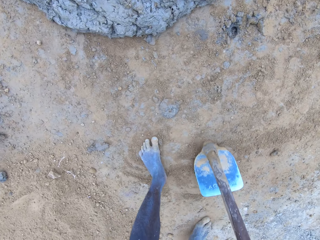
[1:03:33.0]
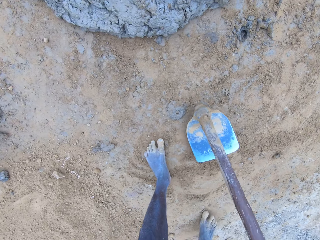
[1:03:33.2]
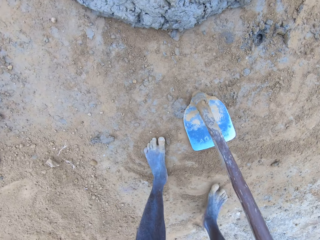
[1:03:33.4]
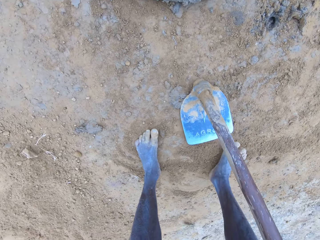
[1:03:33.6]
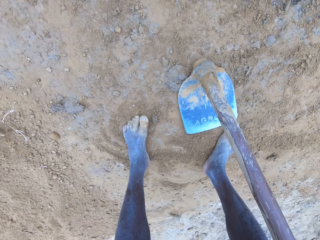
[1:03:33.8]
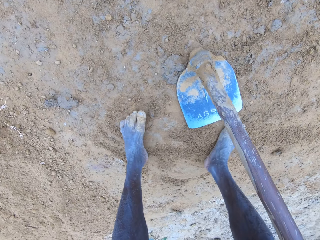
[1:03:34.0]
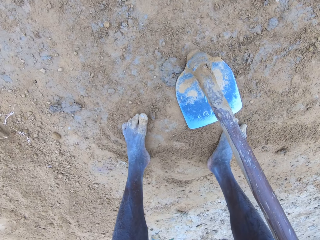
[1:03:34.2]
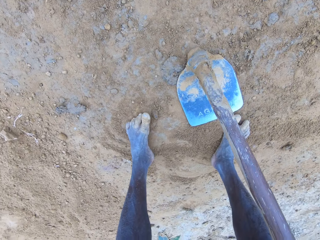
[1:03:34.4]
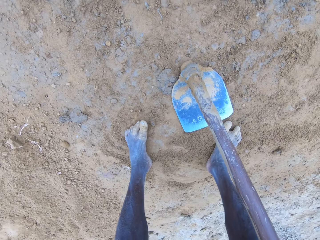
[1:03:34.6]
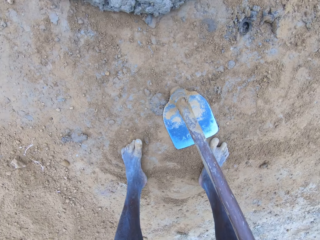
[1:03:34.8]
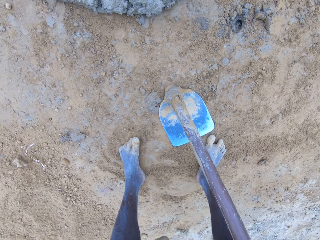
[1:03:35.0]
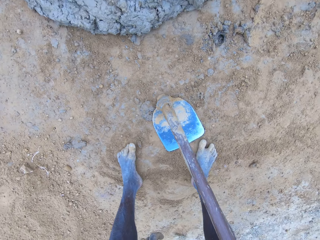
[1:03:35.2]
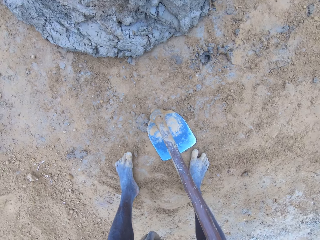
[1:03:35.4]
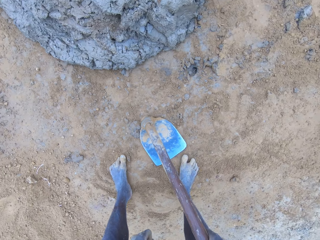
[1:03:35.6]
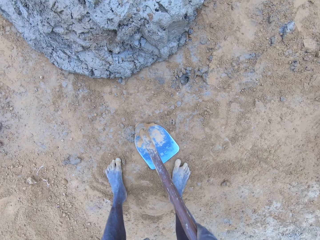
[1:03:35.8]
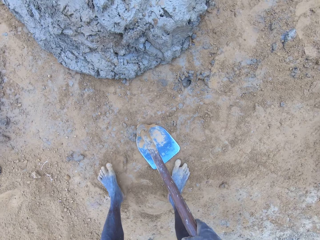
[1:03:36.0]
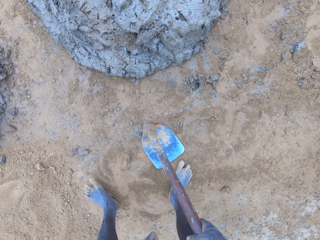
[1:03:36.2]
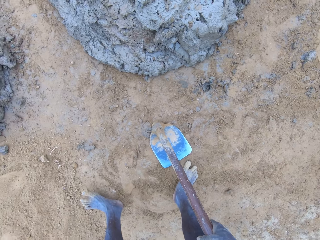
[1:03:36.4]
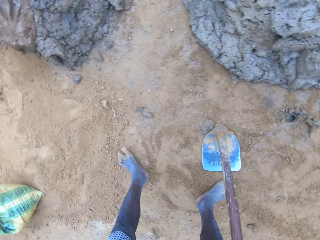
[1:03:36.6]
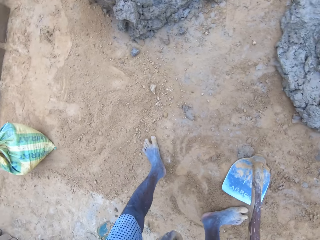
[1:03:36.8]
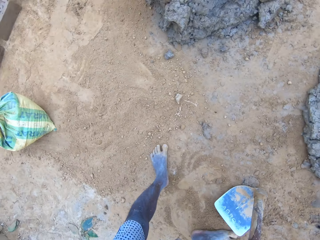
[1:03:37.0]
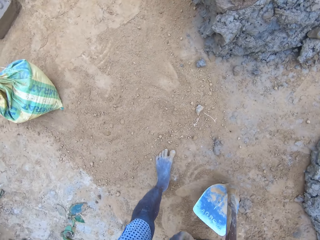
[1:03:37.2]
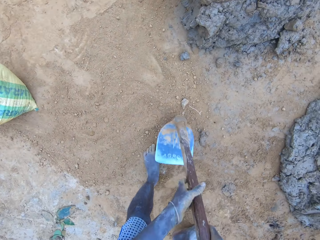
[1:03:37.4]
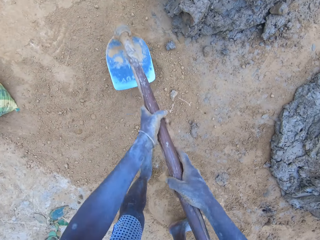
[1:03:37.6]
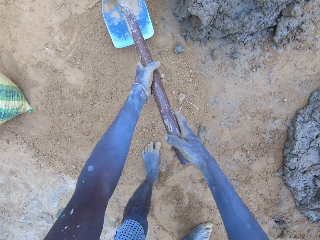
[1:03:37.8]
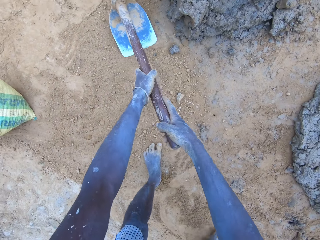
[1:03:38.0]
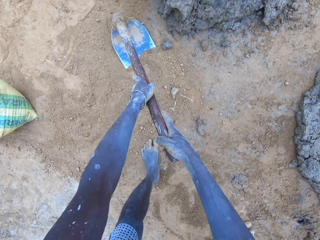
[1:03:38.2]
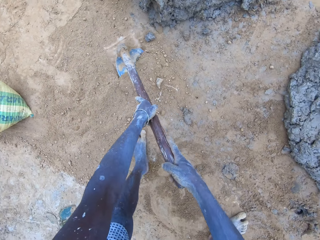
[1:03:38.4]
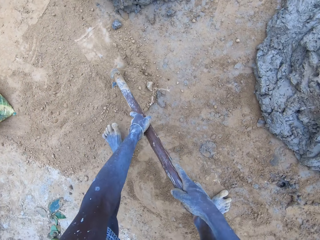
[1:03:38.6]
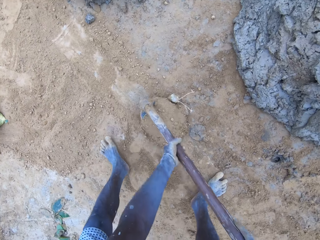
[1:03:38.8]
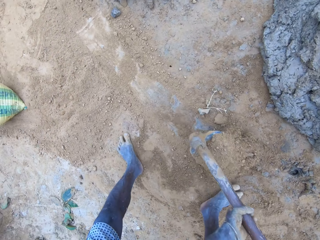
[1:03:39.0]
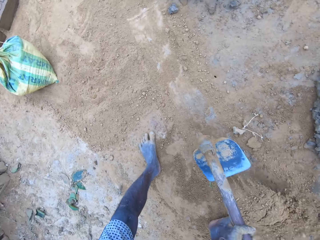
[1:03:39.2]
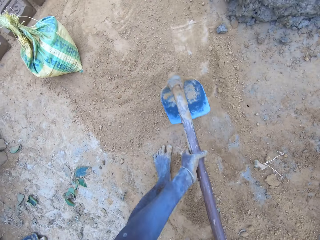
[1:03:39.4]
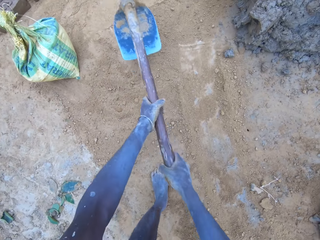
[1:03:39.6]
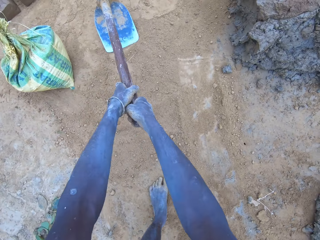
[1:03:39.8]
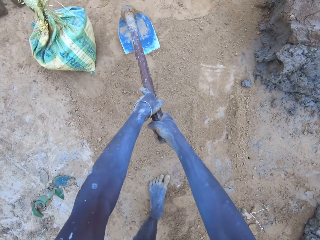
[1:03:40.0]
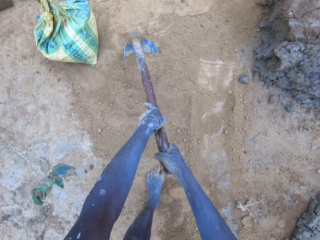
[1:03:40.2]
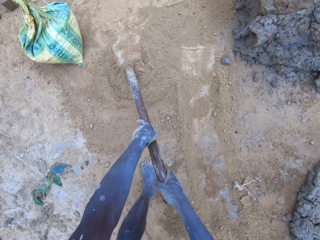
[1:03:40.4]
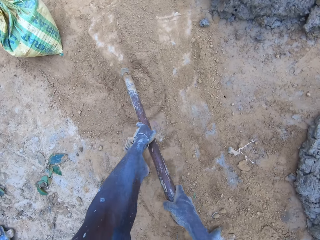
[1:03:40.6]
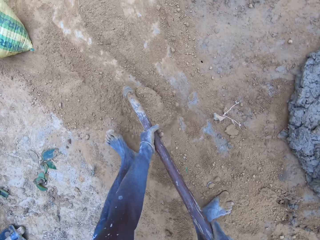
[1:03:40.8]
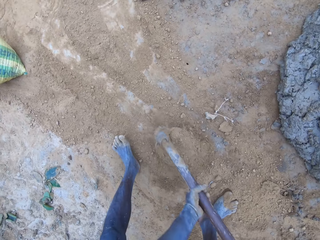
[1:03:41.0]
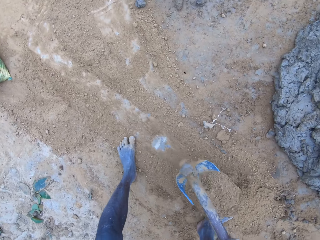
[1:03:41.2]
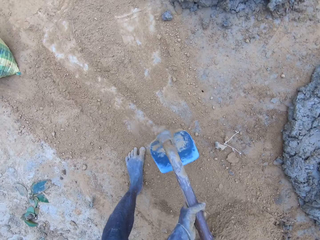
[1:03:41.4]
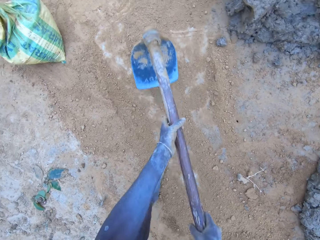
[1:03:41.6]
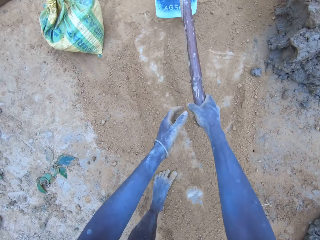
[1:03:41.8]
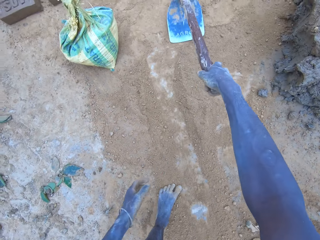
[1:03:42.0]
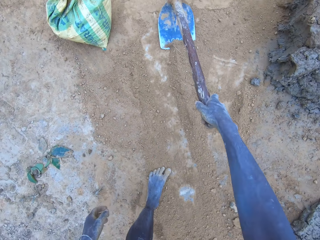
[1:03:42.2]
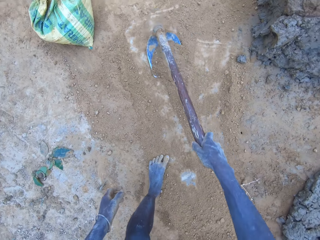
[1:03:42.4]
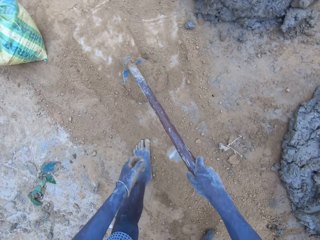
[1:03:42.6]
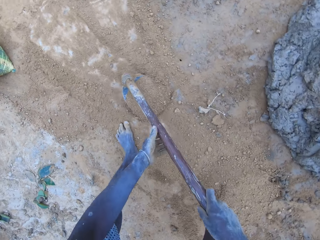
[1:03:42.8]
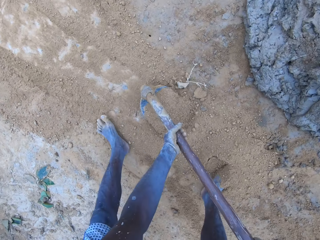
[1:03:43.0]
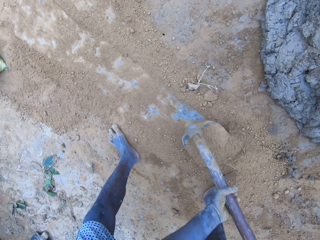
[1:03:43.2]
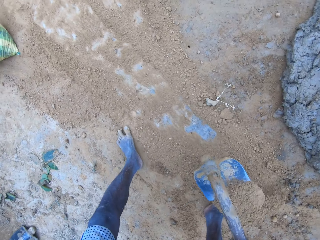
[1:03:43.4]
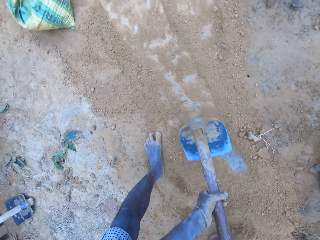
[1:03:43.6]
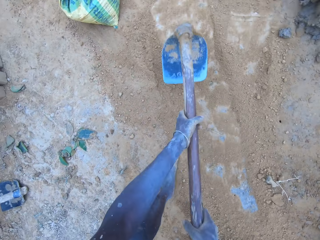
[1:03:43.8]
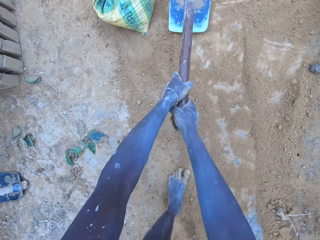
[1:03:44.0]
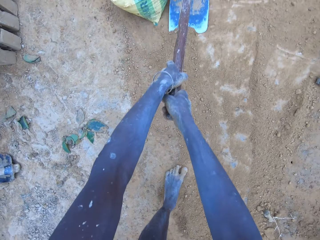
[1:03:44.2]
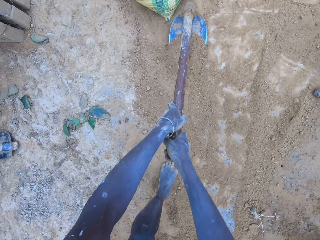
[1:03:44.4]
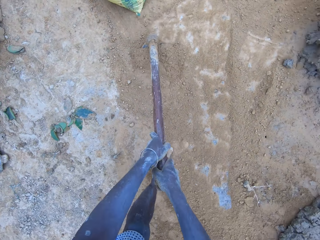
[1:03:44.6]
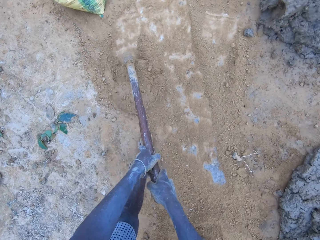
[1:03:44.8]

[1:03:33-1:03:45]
The camera wearer pulls the soil with a hoe. They gather the soil.

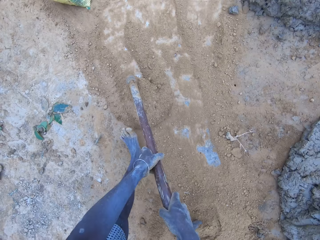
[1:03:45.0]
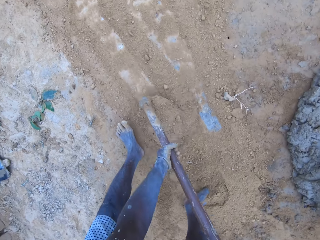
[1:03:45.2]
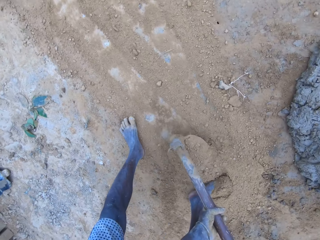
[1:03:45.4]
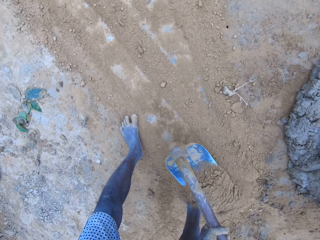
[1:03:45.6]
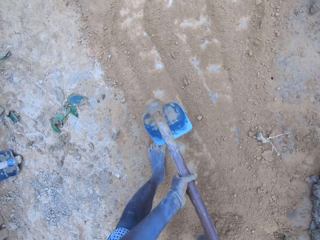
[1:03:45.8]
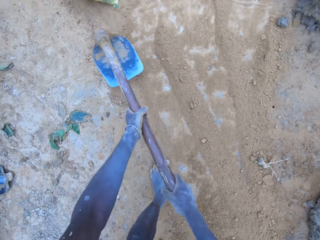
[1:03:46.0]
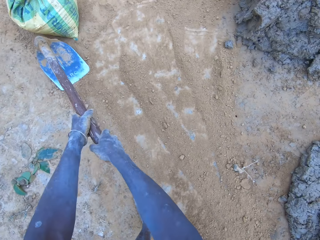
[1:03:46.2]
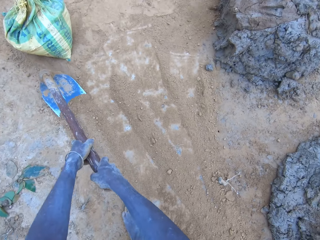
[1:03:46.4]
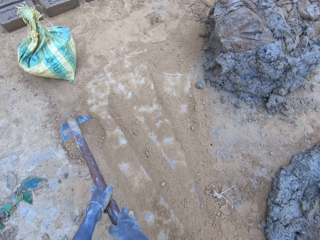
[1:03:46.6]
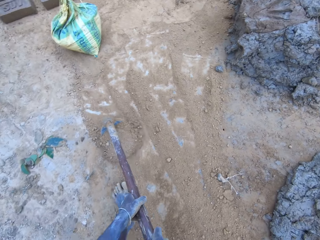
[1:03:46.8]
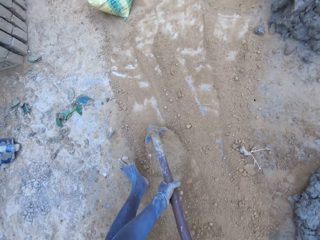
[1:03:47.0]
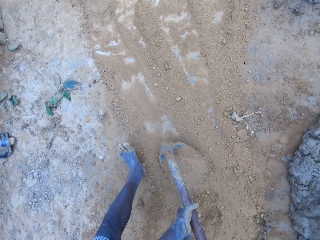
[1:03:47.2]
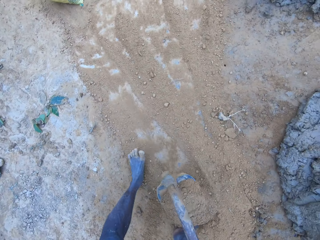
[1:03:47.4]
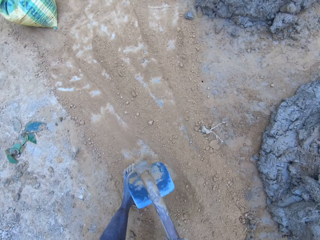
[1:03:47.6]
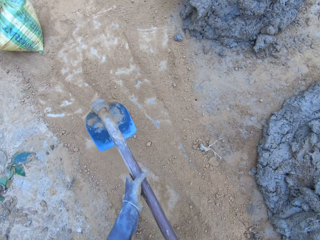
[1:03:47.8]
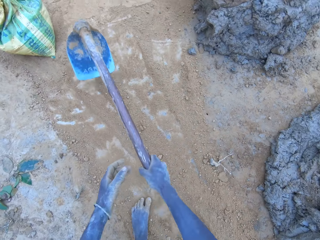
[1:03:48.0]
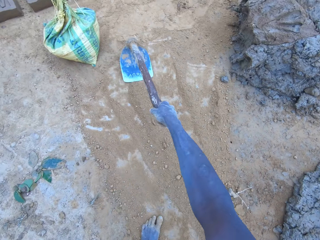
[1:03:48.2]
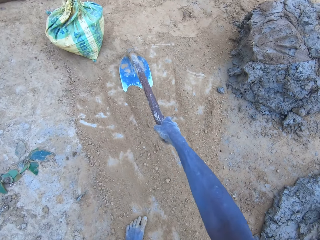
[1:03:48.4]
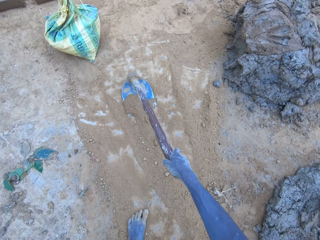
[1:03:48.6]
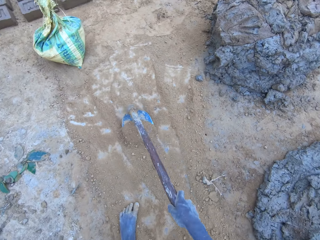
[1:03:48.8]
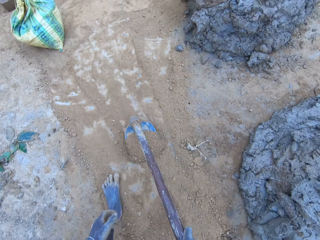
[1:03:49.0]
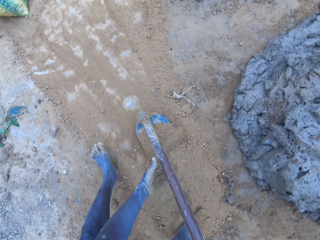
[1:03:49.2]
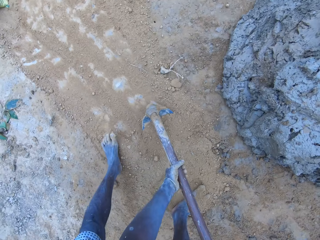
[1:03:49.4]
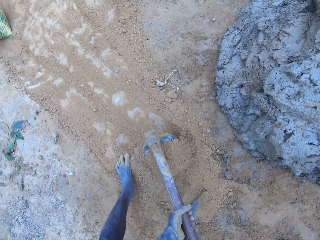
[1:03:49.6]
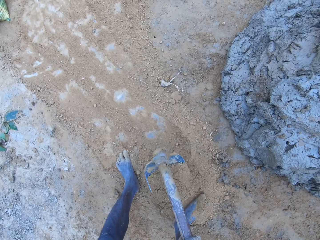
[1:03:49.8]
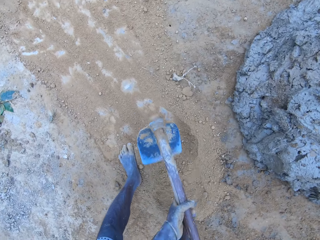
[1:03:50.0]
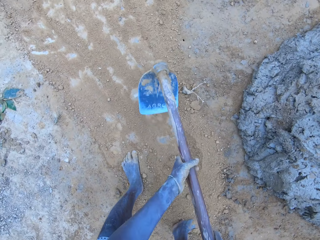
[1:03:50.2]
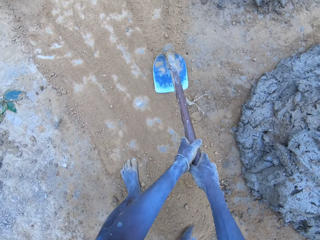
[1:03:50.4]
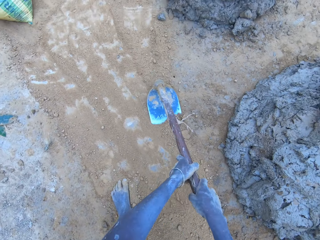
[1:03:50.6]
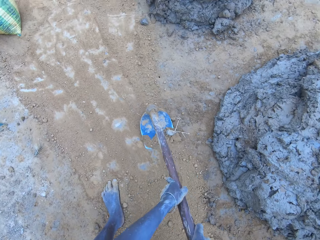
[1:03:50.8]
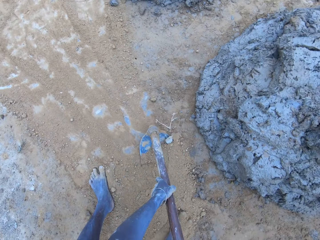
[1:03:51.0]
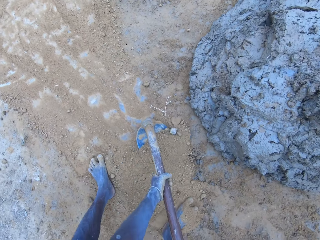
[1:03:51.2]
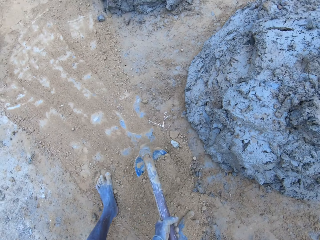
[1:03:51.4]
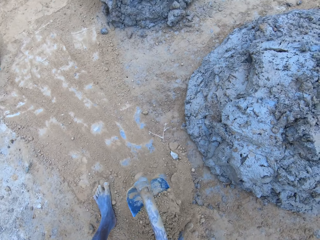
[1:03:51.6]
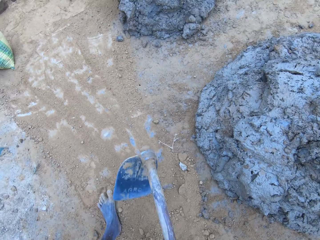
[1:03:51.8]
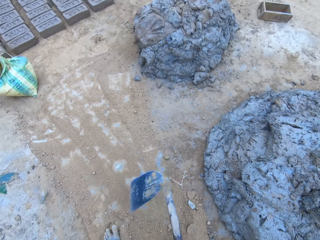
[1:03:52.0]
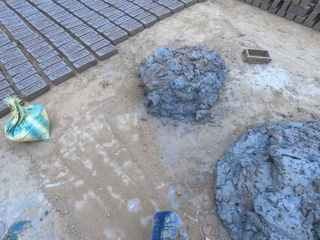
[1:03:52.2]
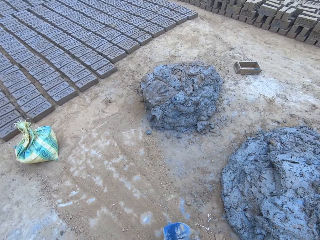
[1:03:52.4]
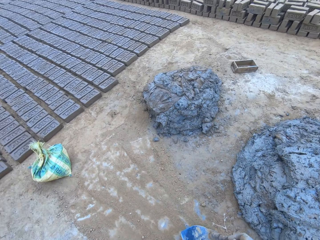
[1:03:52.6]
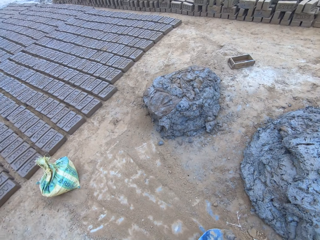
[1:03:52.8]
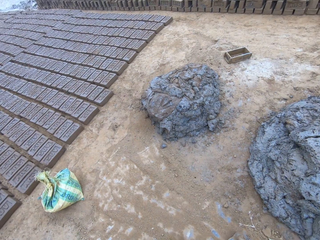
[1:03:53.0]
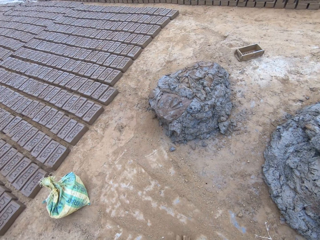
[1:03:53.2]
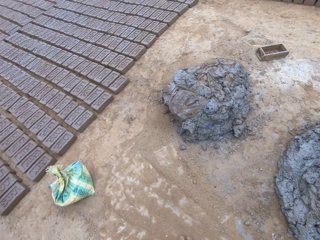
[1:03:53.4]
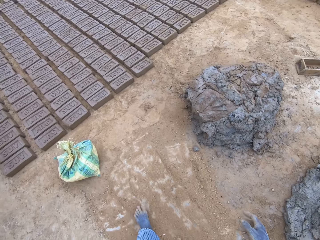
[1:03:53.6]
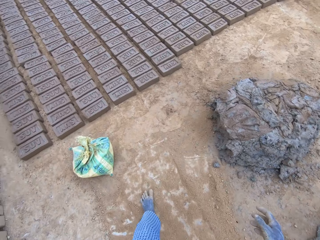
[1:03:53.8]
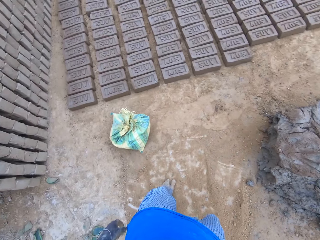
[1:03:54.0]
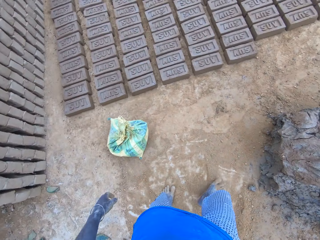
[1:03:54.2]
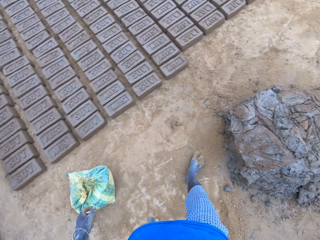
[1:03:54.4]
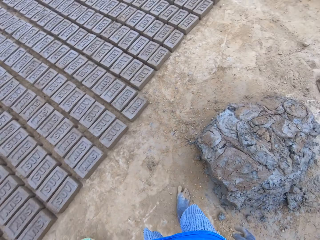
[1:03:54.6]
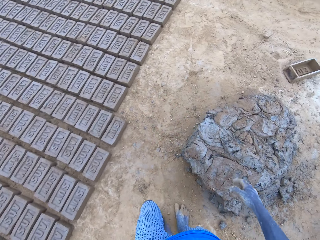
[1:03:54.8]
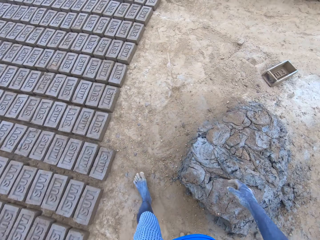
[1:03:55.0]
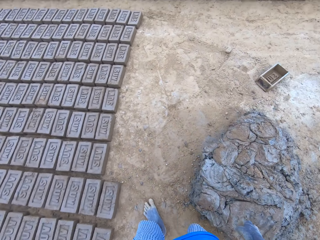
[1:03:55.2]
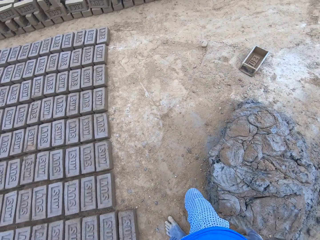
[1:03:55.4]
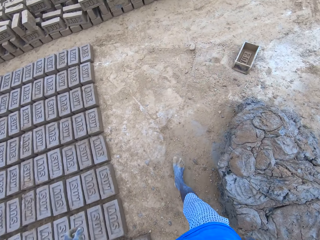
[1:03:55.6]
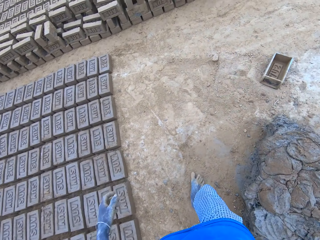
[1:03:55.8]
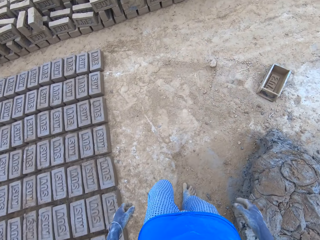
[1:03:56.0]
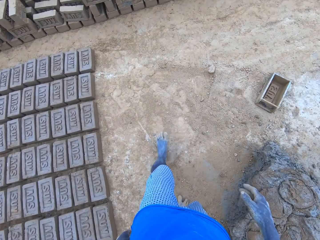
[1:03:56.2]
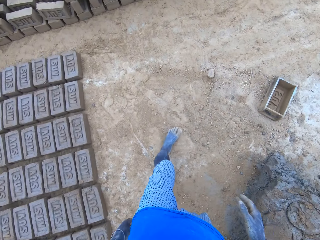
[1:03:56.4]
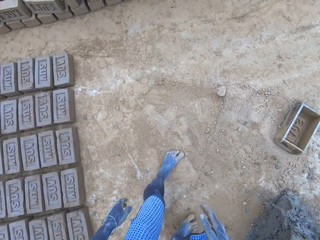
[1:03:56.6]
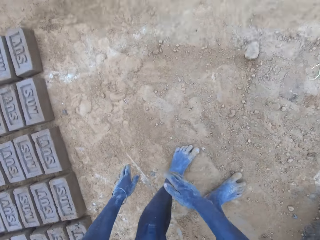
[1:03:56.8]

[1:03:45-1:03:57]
The camera wearer drops the hoe. They walk around.
